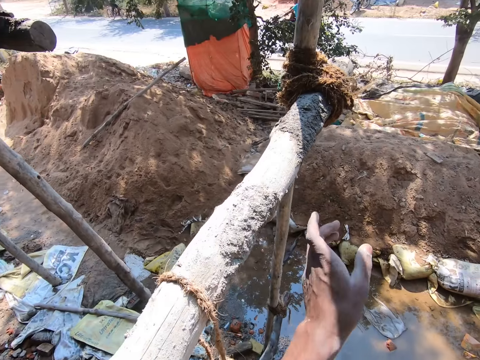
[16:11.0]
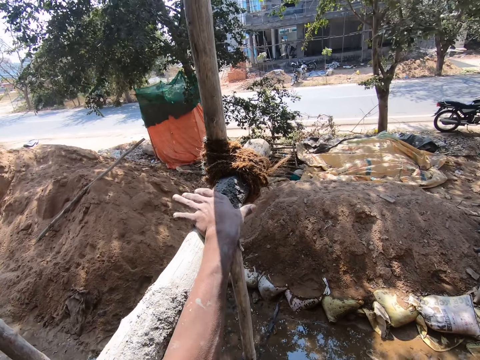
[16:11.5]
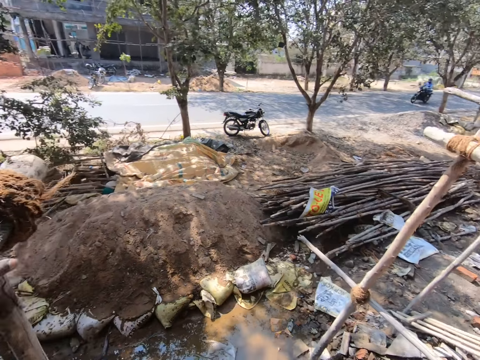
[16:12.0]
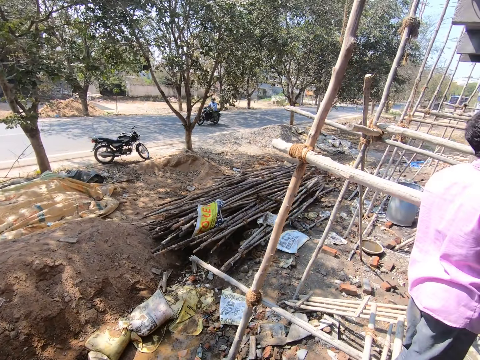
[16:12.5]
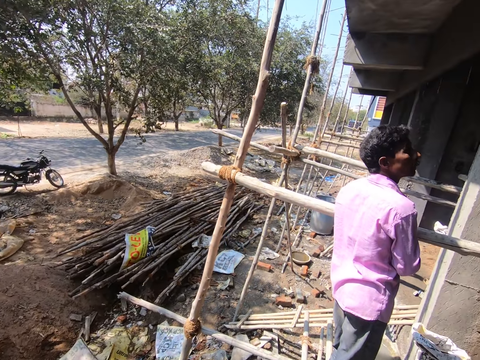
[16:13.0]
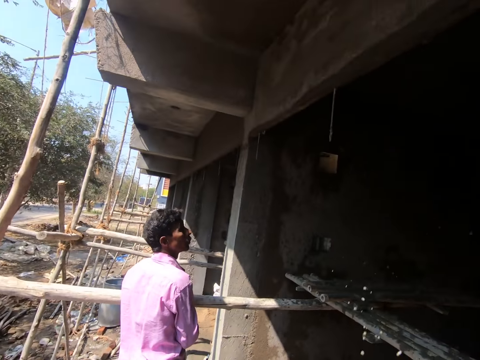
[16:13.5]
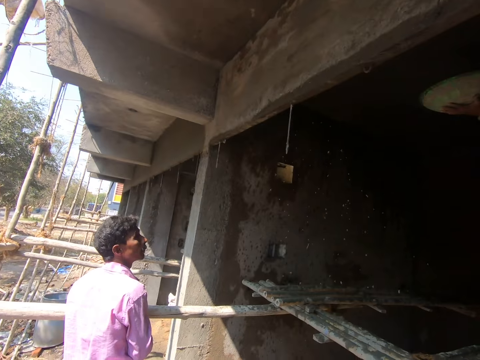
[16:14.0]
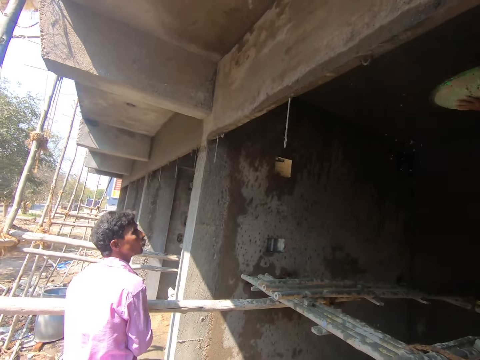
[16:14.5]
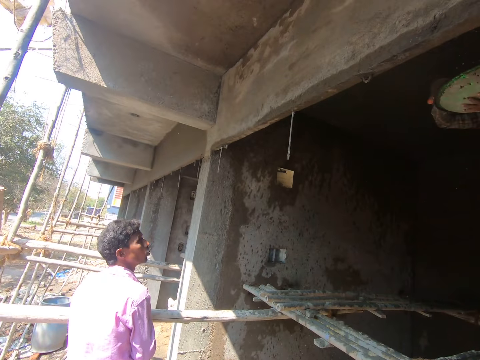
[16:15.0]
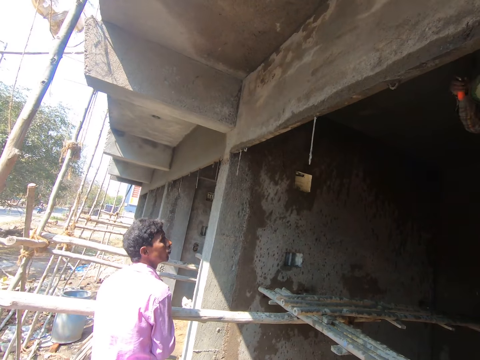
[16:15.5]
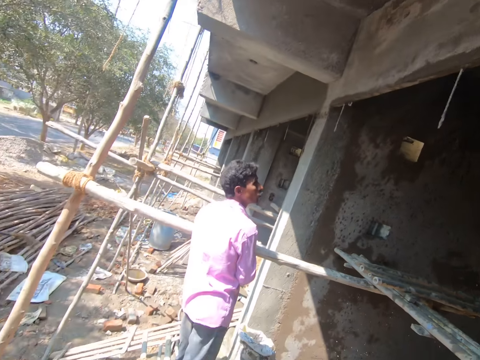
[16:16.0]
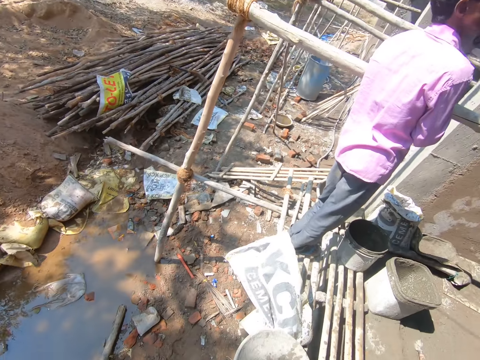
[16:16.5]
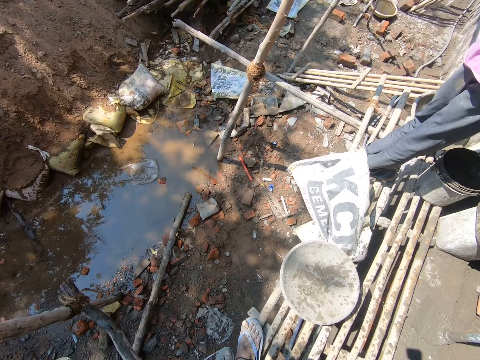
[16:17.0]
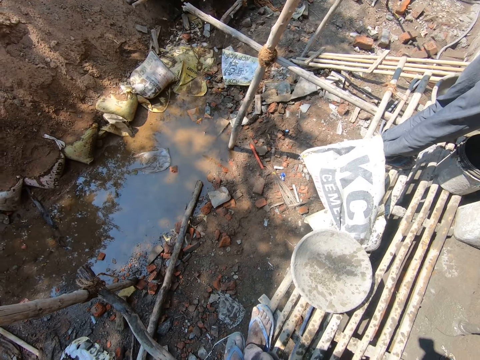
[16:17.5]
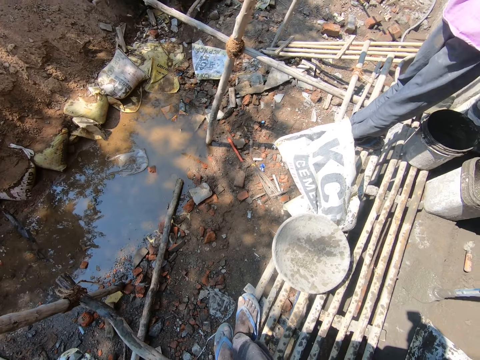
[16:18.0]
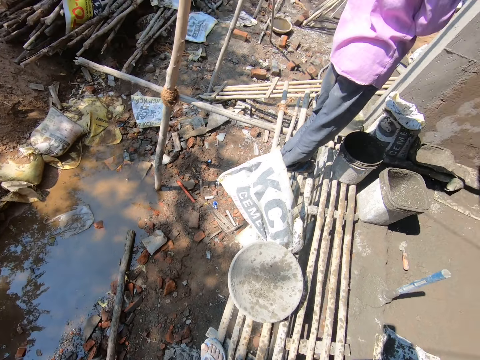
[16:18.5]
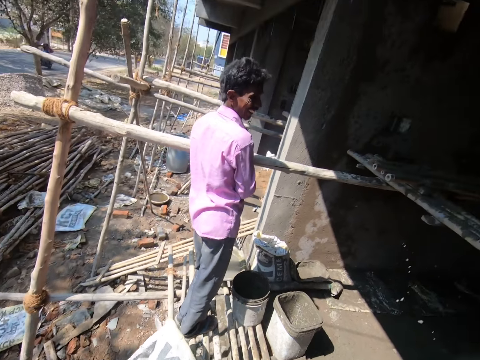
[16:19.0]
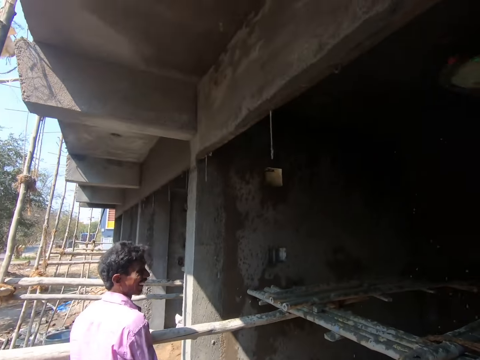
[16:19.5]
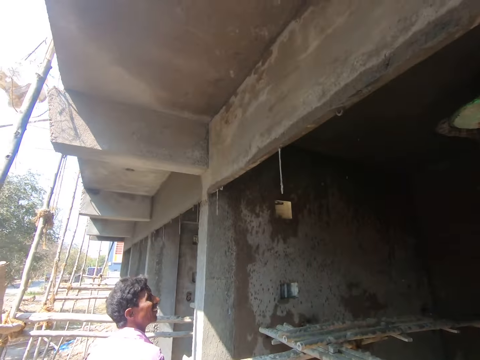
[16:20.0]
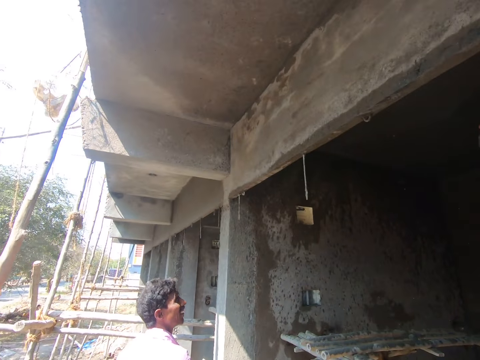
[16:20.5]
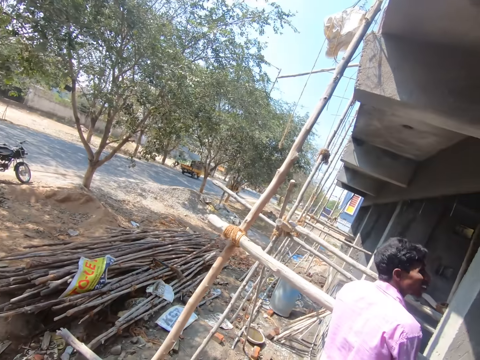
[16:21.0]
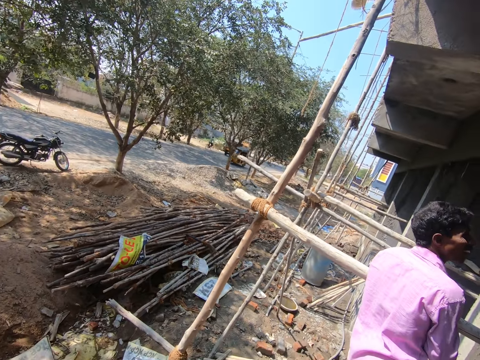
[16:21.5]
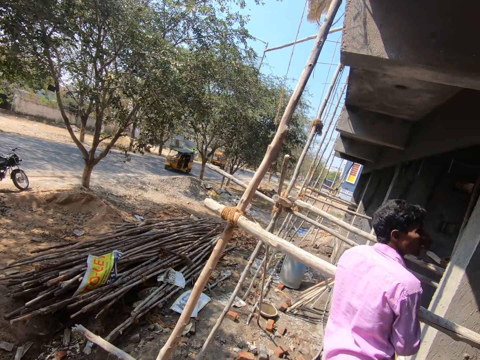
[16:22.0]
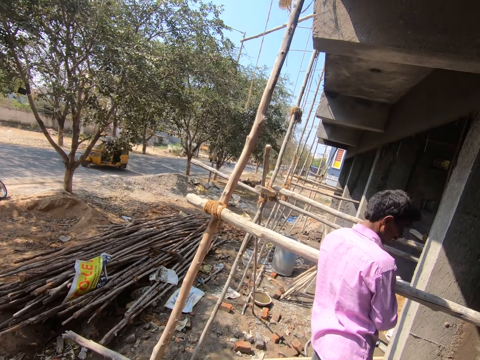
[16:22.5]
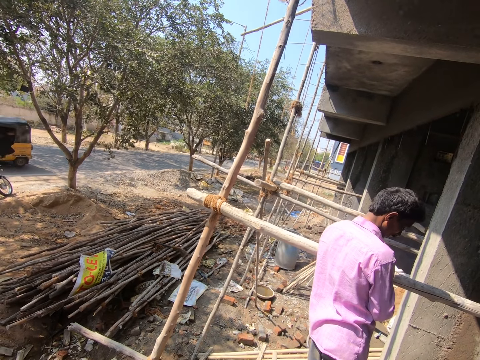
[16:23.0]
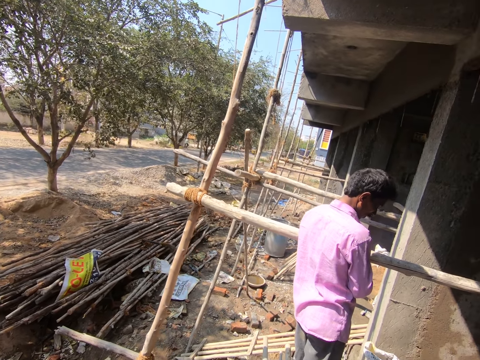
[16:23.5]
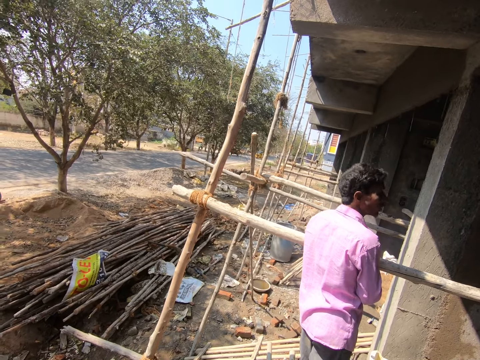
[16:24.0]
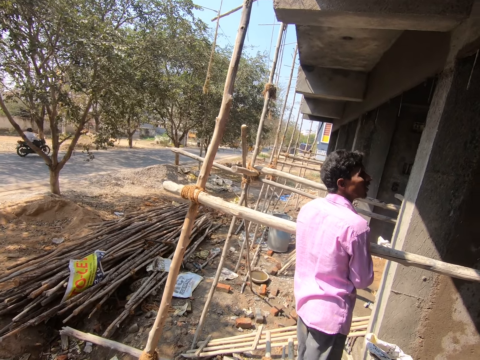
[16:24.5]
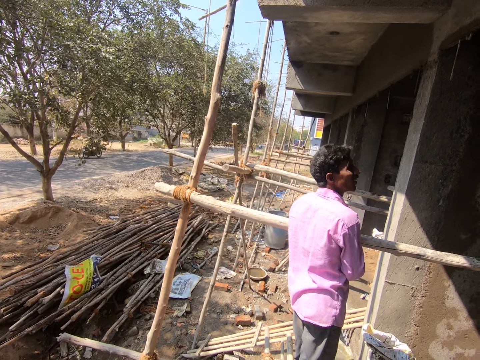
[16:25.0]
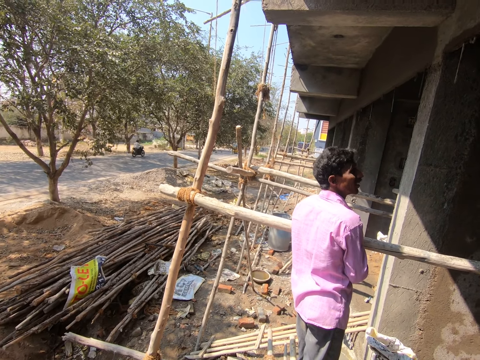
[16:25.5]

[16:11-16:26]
The camera wearer holds the stick. They look around the construction site. They converse with a man.

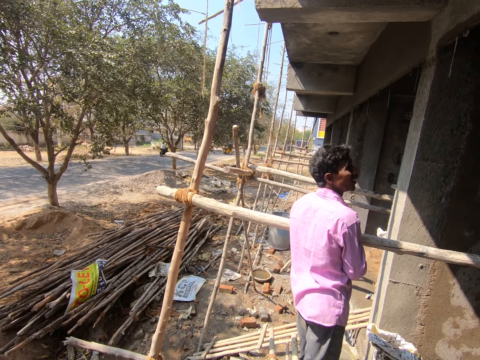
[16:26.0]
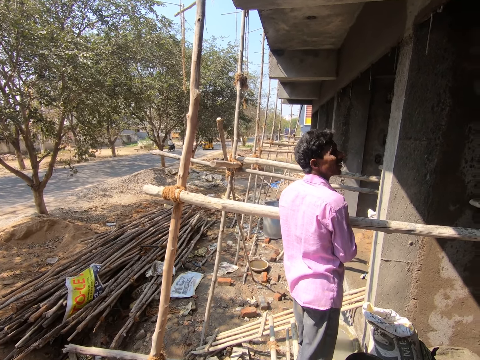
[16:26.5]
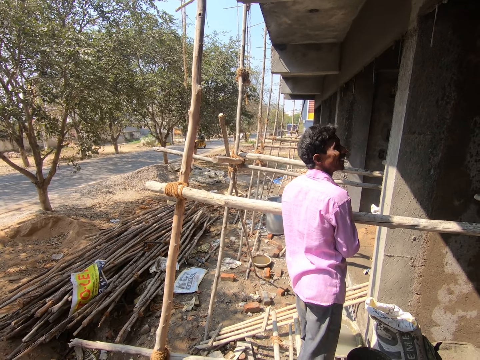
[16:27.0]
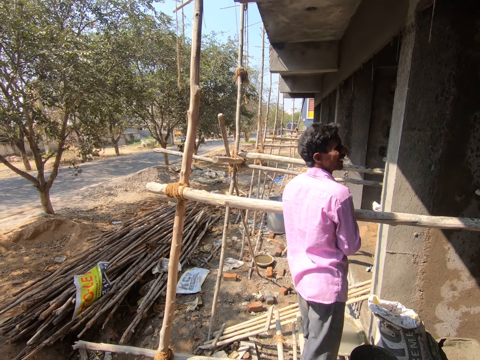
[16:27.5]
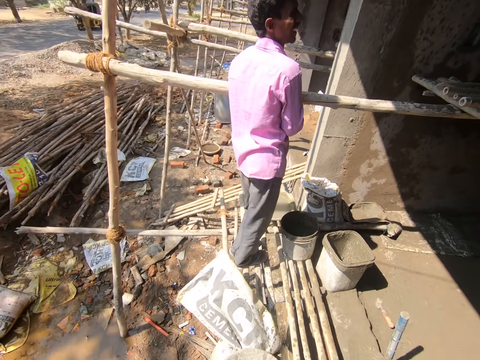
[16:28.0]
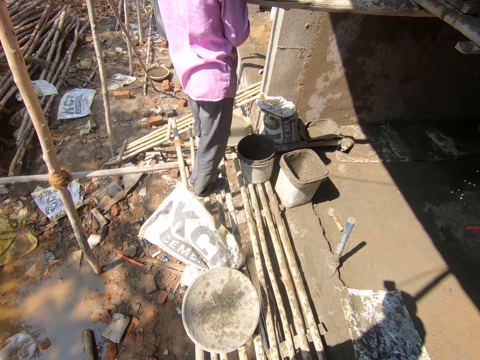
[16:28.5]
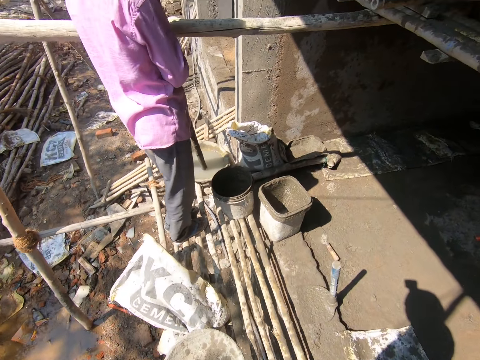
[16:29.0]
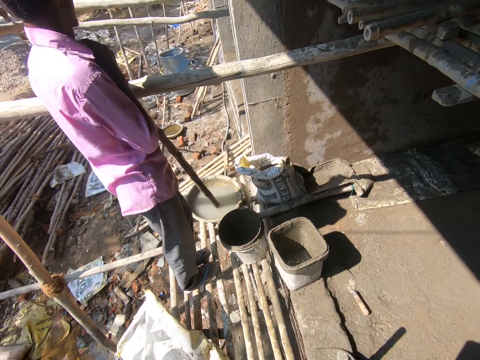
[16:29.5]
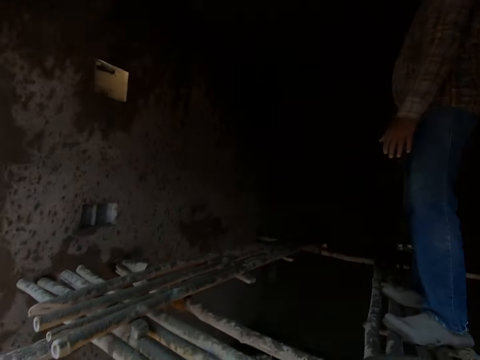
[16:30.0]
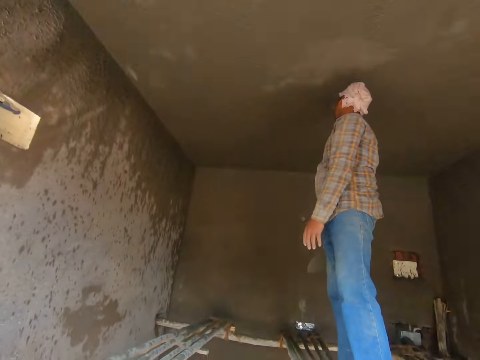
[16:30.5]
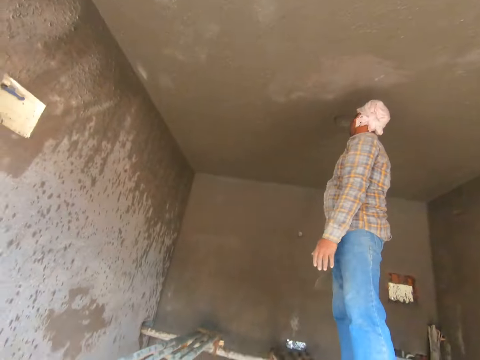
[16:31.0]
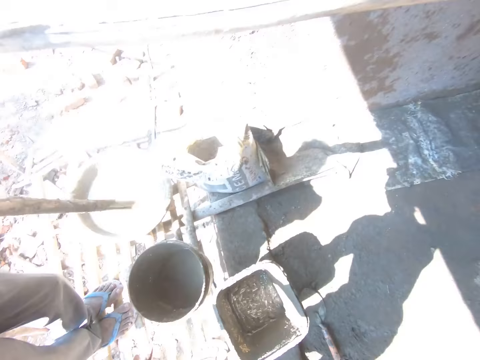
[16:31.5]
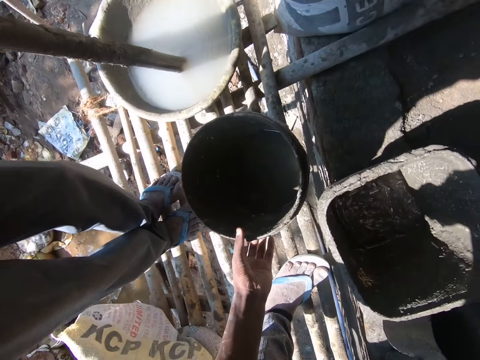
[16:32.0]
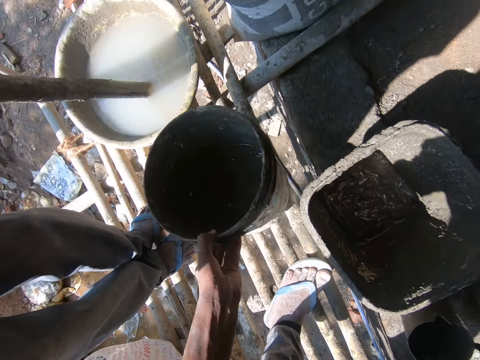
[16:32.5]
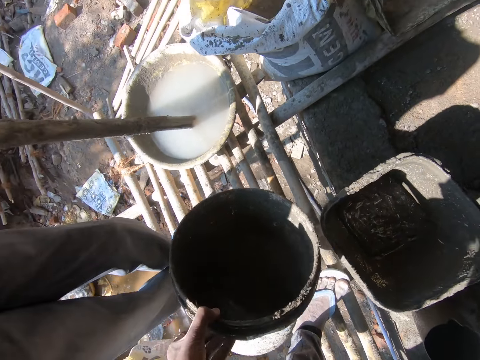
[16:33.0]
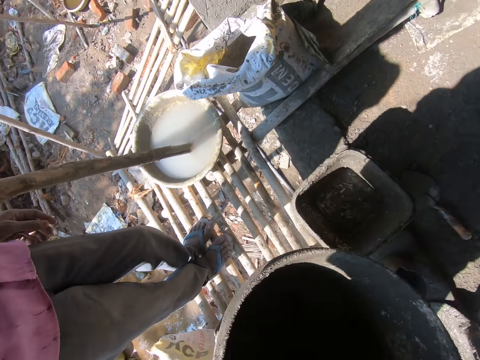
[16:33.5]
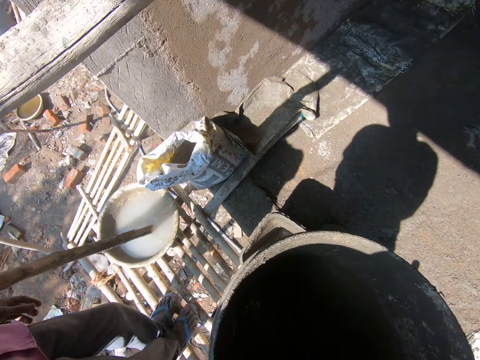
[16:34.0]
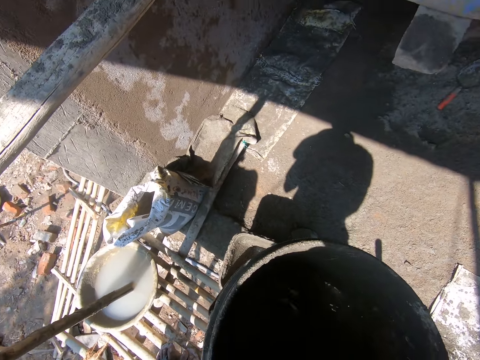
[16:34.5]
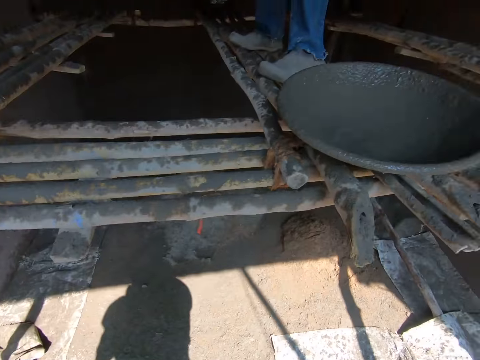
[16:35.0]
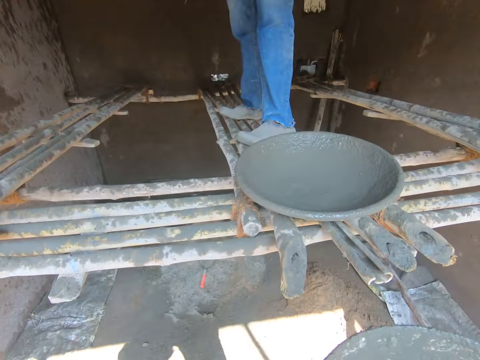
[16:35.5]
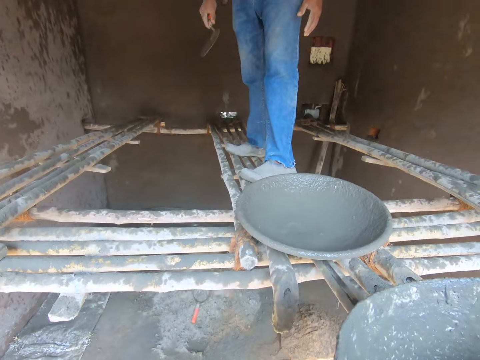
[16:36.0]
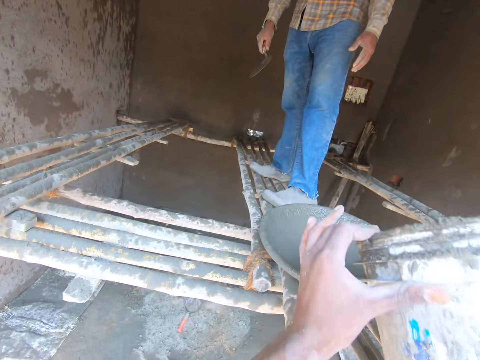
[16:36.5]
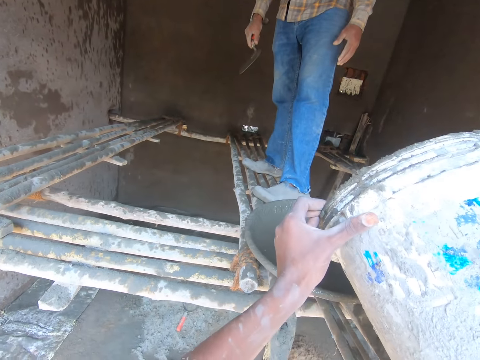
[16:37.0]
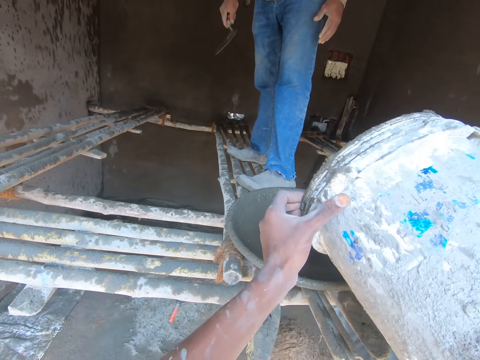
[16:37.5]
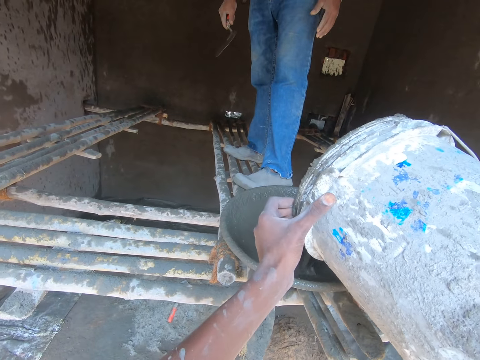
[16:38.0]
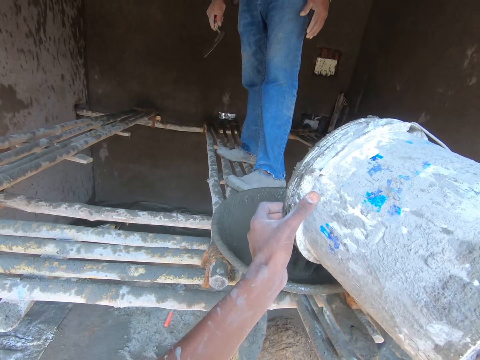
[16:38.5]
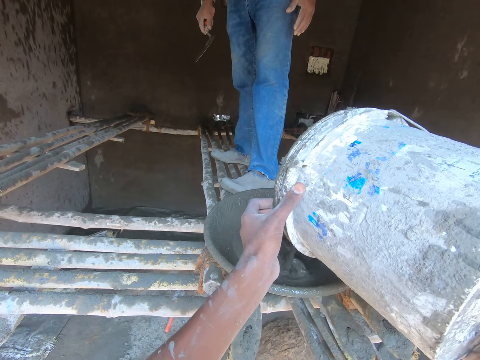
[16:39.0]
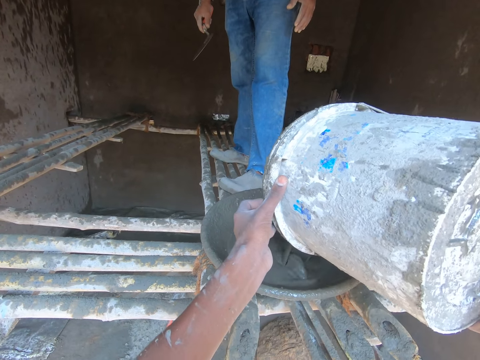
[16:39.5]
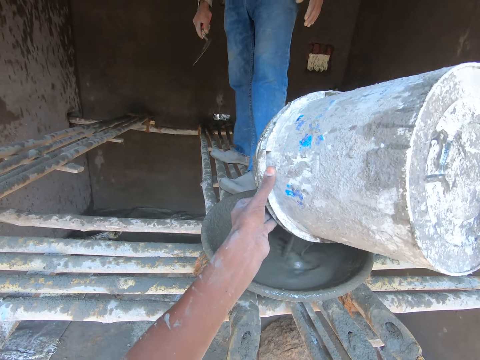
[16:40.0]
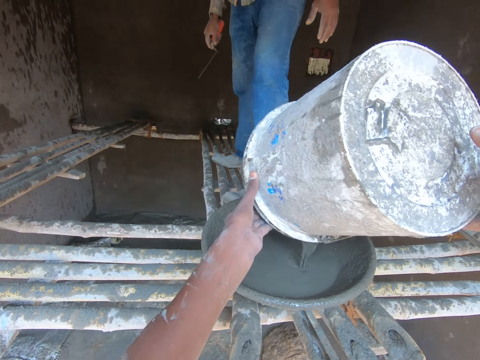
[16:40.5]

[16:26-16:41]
The camera wearer looks around the room. They pick up a bucket. They pour cement slurry into the tasla.
